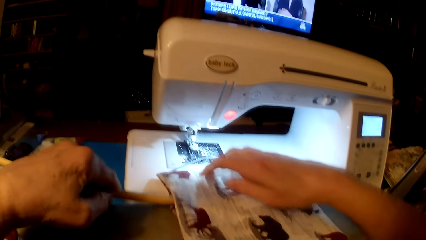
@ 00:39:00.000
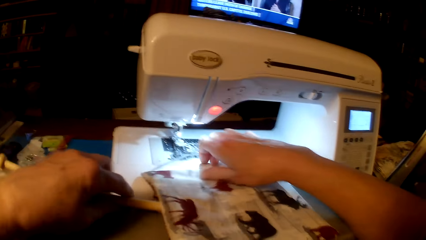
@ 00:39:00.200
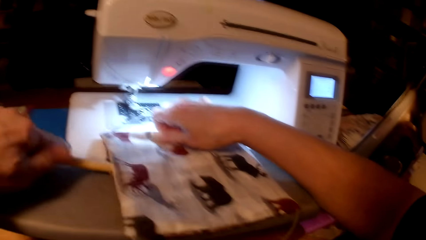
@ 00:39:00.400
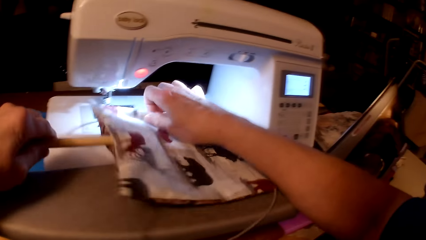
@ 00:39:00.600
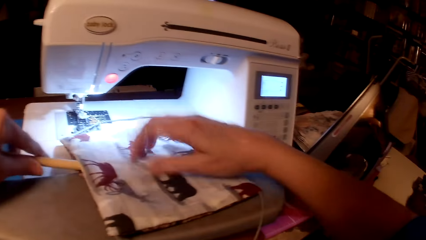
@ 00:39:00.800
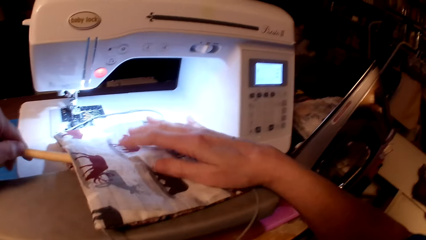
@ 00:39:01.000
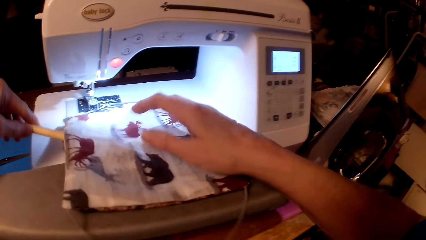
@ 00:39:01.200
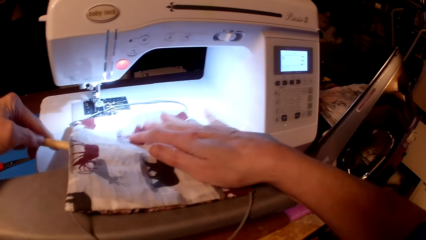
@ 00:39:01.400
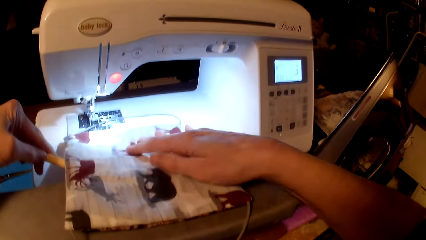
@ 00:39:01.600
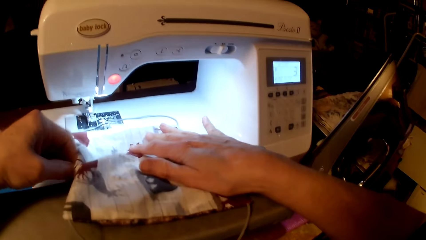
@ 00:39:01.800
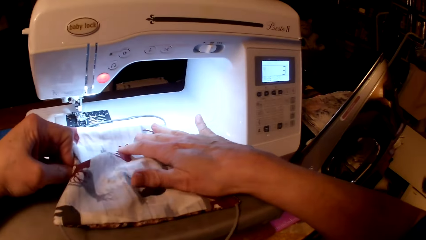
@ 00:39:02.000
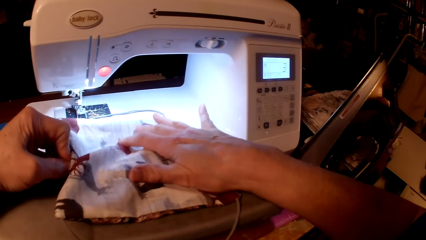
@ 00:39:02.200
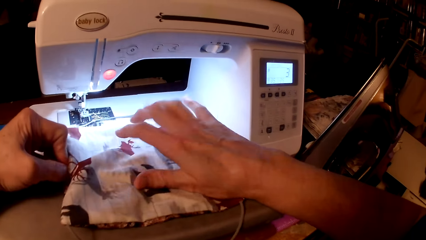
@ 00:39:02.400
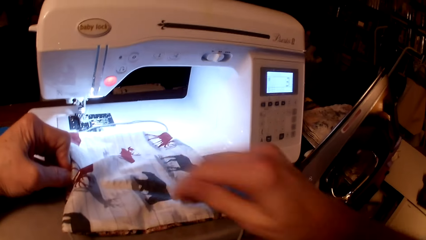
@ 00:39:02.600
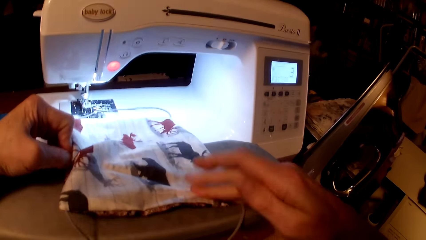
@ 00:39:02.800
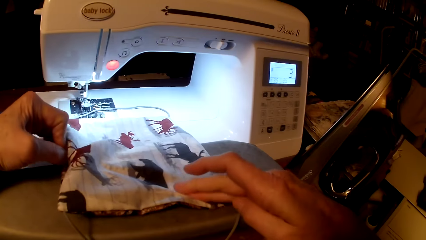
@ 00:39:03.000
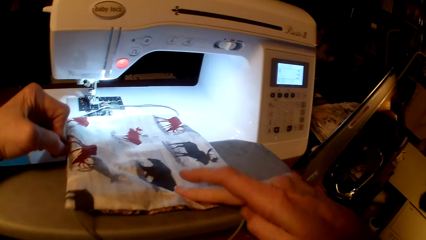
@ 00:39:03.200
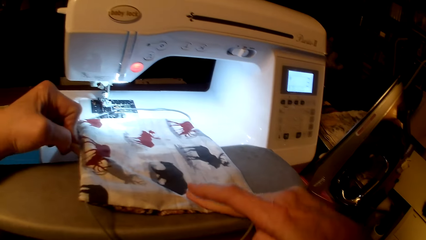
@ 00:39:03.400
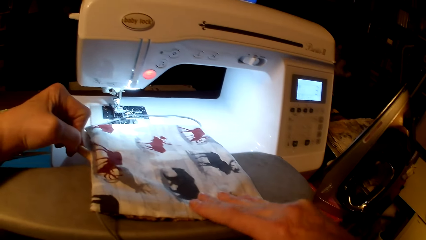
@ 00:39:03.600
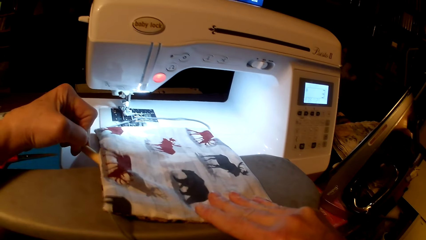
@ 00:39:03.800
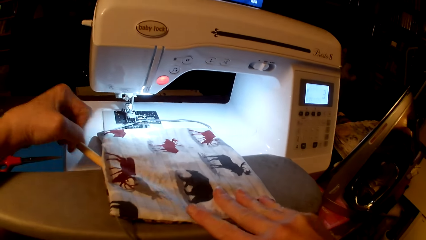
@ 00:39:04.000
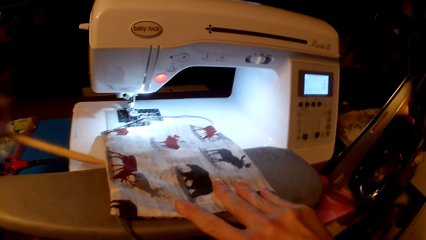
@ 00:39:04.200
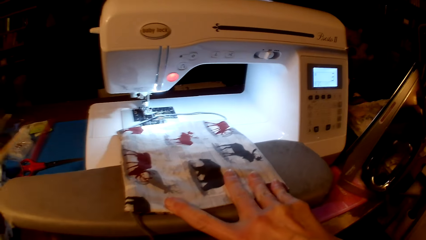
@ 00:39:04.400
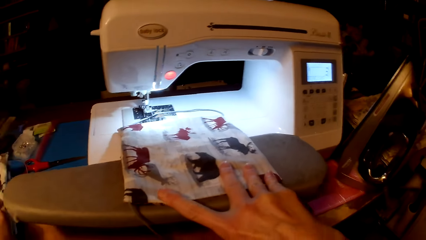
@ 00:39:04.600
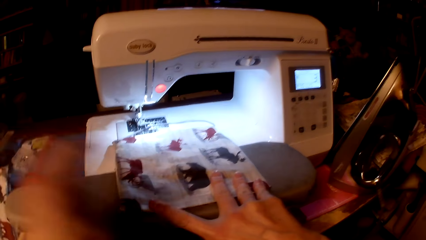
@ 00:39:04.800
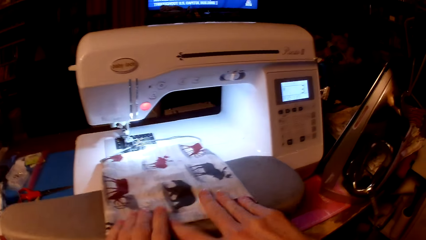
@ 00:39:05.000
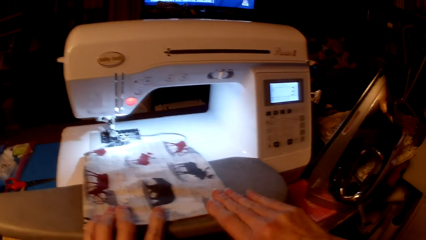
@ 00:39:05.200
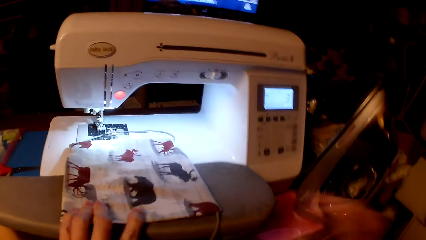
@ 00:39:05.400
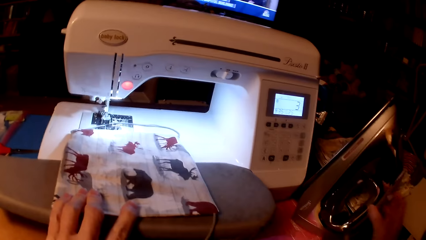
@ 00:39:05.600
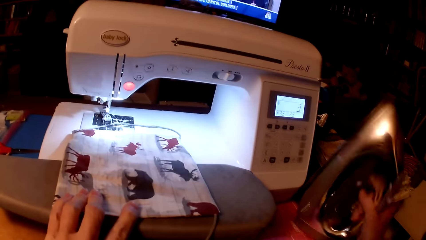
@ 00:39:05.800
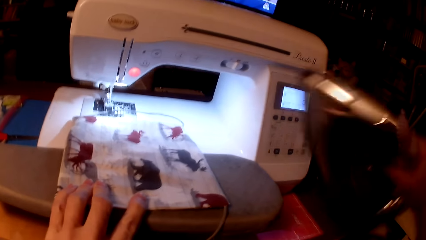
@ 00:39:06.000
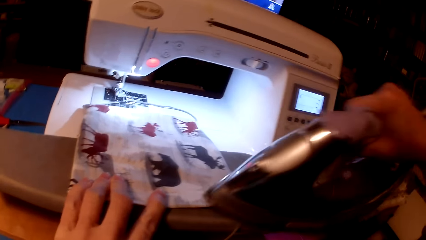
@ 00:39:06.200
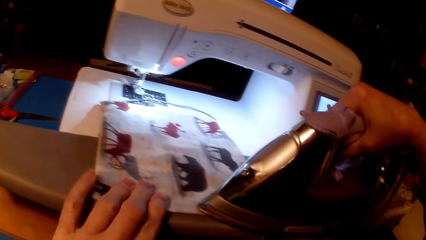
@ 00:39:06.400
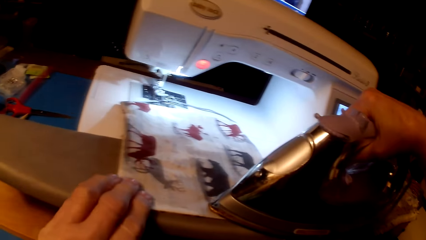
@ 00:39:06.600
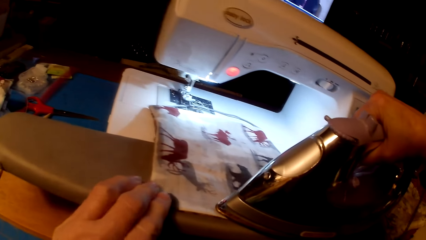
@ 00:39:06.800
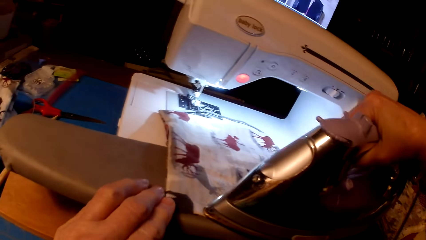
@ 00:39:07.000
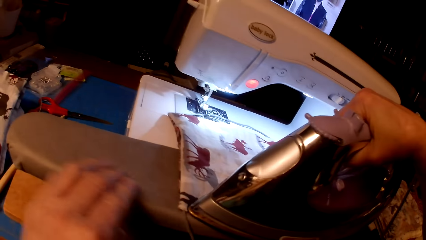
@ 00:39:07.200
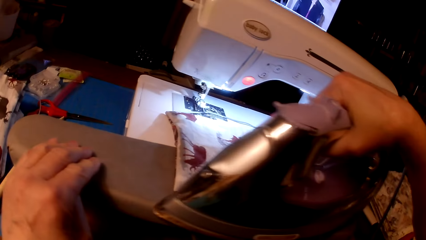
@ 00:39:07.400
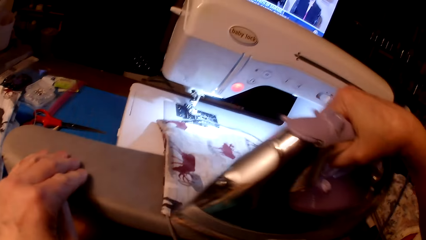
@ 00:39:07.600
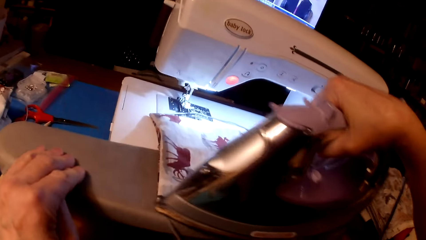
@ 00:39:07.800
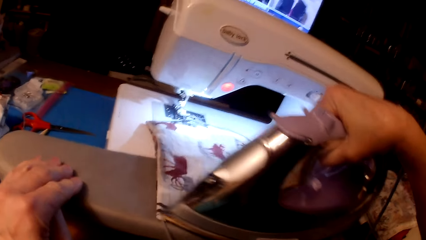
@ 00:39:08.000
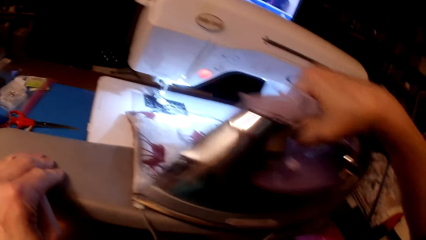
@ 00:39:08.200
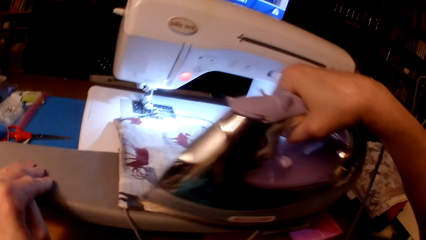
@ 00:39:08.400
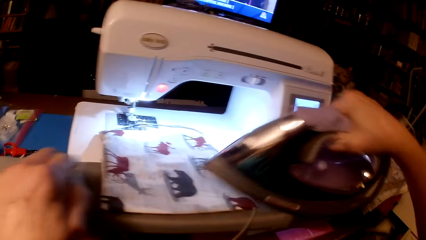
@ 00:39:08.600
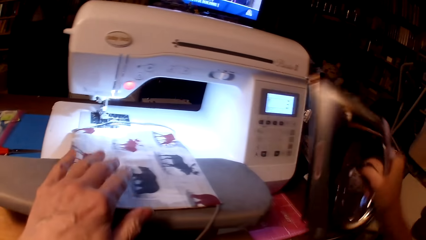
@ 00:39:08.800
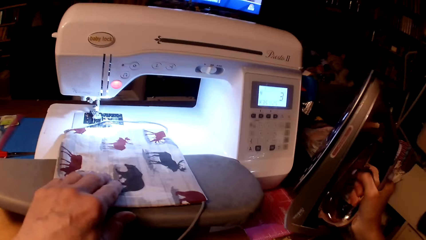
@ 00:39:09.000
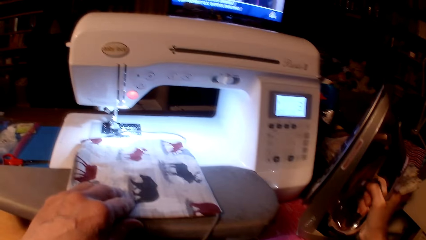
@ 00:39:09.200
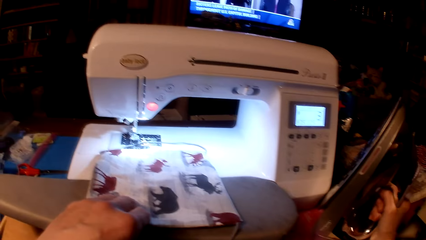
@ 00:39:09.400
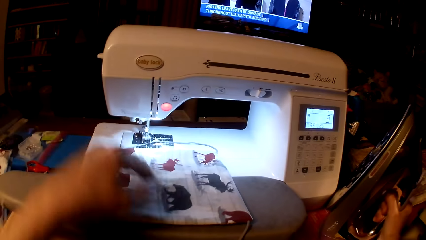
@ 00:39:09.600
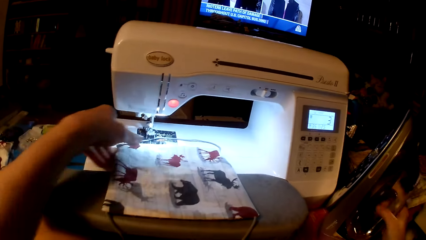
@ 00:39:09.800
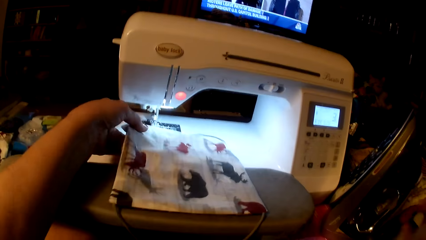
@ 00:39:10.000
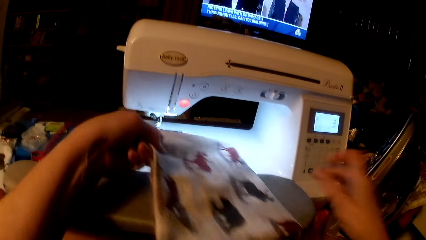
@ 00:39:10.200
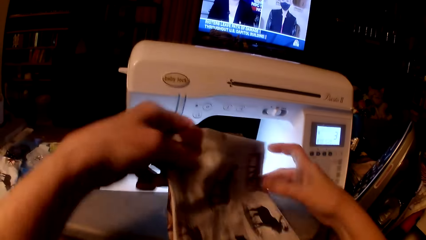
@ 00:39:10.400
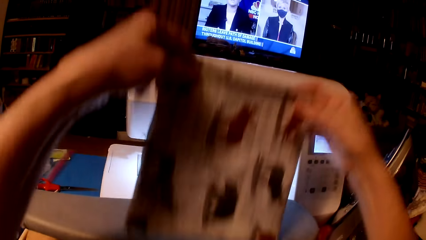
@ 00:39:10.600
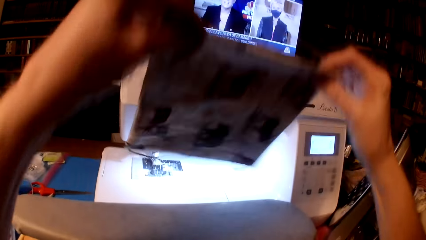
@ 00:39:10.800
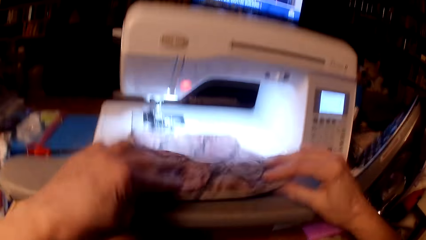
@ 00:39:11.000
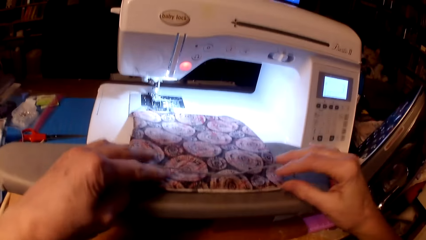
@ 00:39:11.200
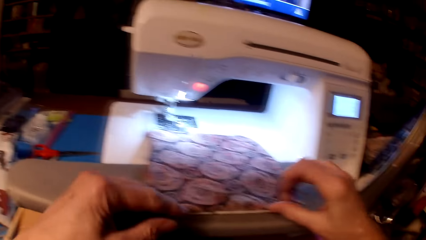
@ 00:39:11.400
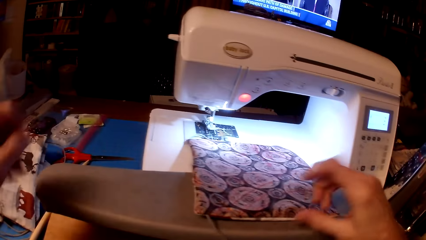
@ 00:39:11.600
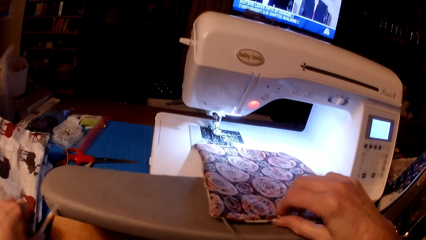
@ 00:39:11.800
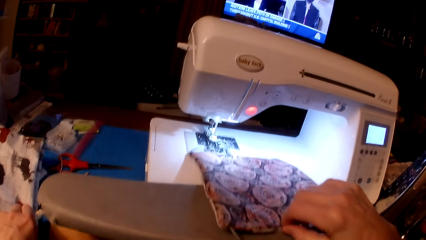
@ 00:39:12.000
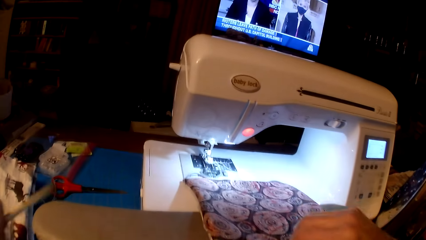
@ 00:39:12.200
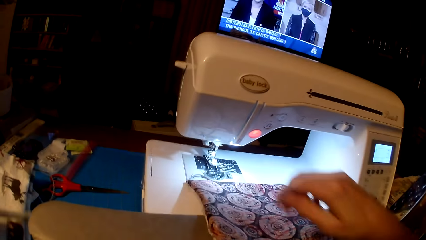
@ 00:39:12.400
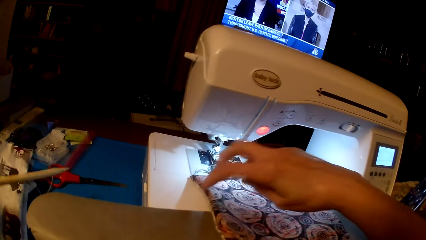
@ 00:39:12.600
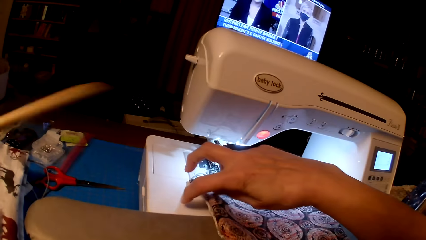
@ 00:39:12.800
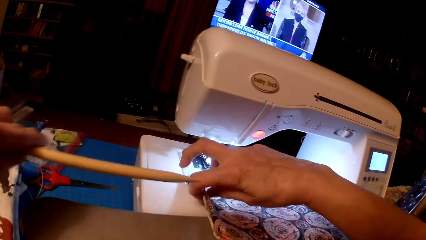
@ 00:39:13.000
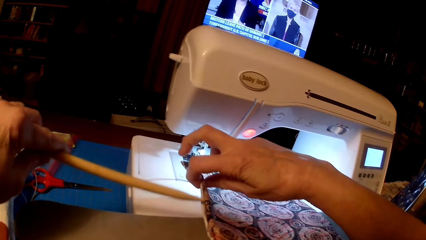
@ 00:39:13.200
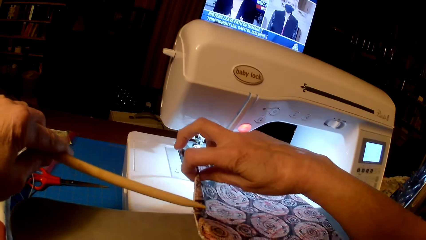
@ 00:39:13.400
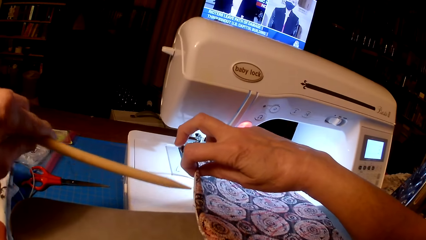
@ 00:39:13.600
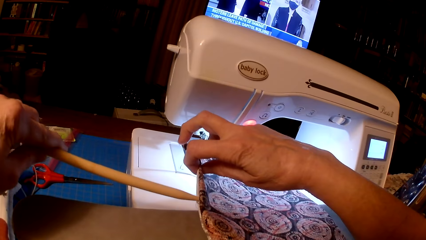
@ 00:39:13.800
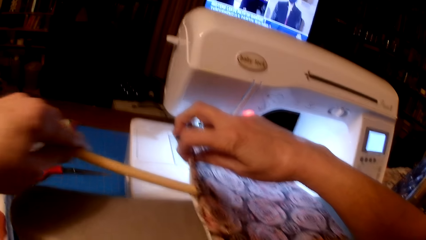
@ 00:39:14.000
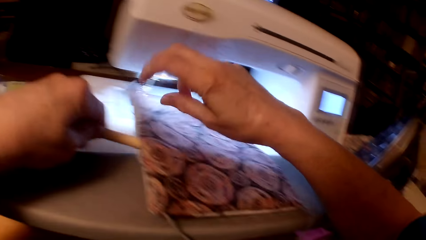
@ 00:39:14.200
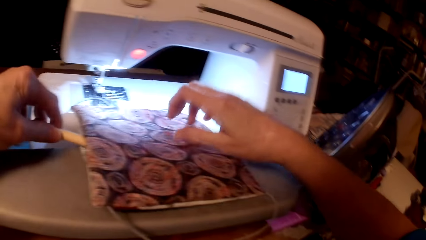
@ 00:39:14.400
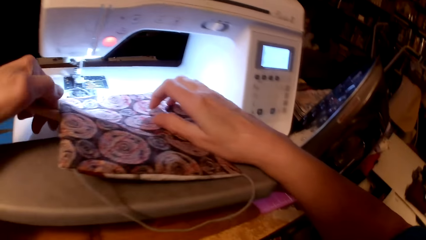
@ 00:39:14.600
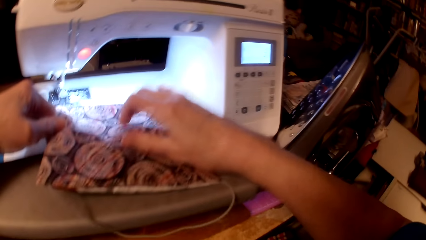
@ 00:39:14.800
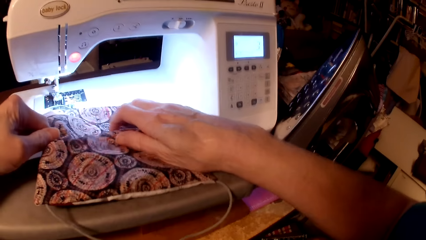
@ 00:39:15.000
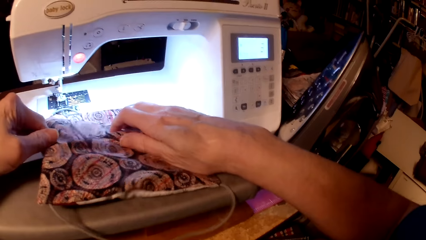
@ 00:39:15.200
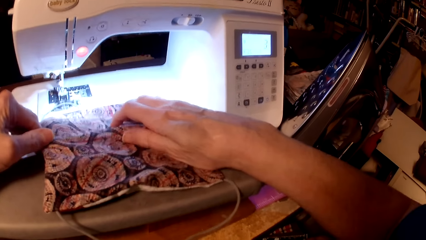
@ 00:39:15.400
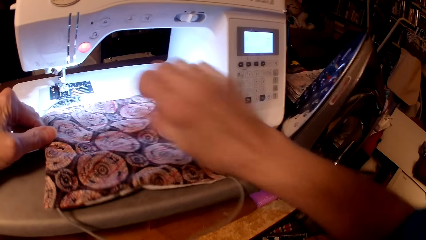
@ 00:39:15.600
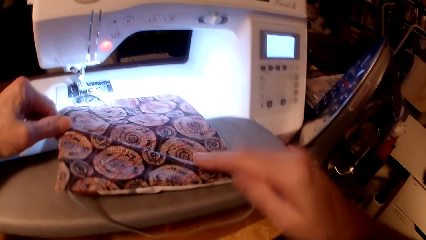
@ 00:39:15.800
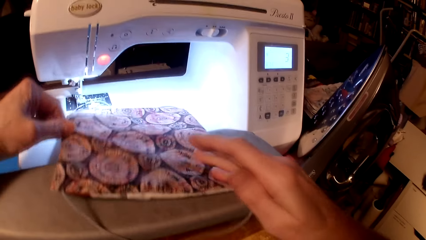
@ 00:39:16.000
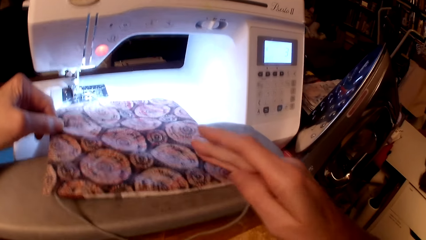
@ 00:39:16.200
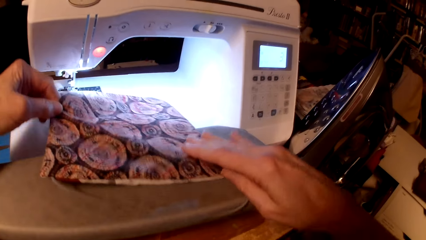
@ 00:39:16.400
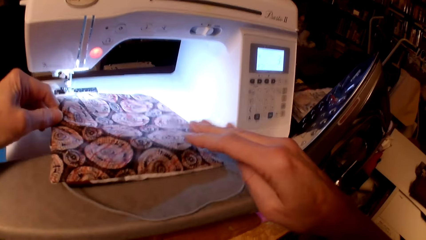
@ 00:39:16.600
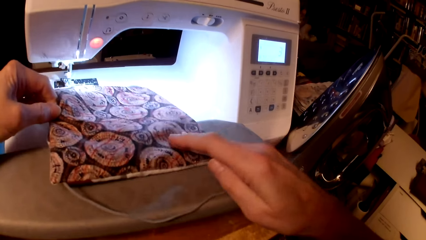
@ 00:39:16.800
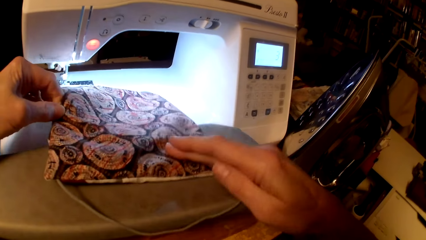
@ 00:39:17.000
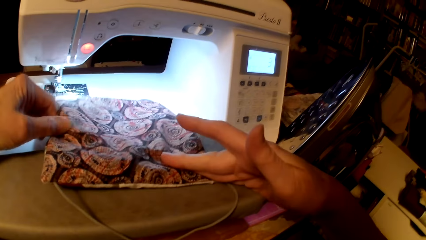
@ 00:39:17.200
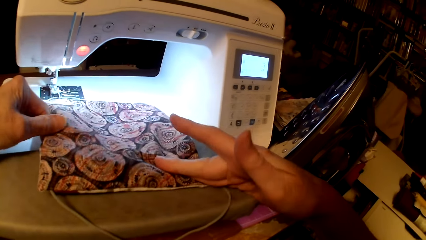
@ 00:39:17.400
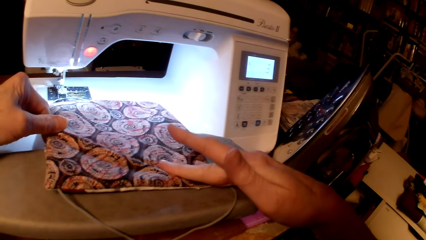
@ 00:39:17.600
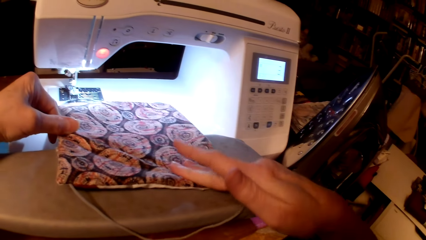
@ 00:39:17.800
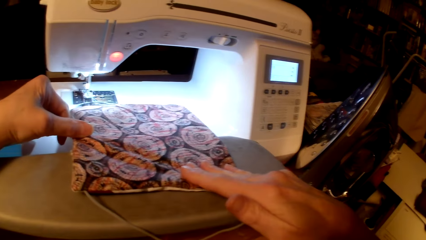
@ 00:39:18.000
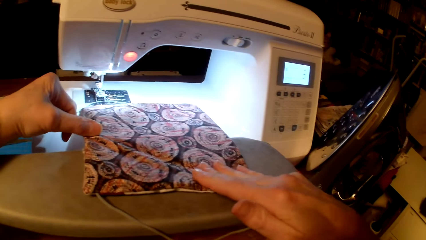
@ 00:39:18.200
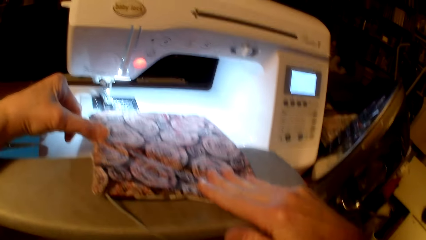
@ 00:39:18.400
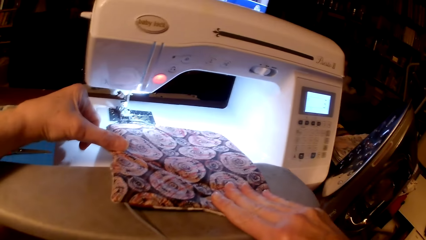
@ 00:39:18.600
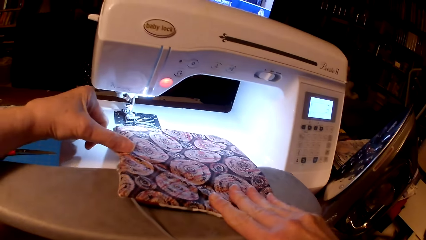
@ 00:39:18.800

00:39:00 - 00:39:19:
The camera wearer straightens the pillow cushion with the wooden stick. They drop the wooden stick on the table. They pick up the electric iron and iron the throw pillow cushion. They sit up the electric iron. They flip the throw pillow cushion. They pick up the wooden stick. They straighten the throw pillow cushion.
